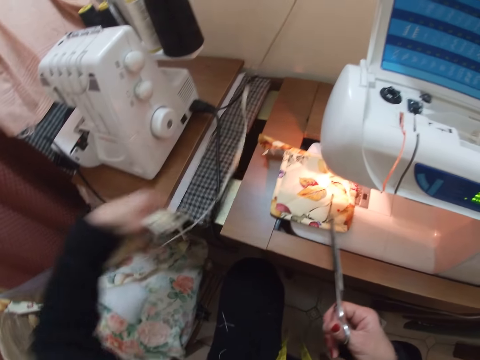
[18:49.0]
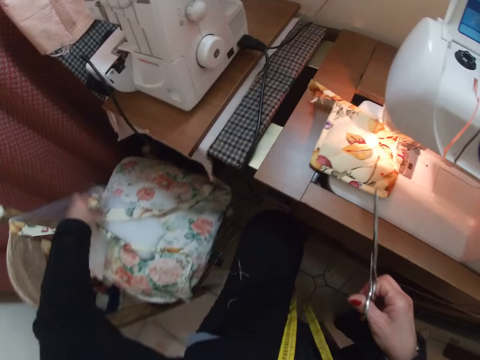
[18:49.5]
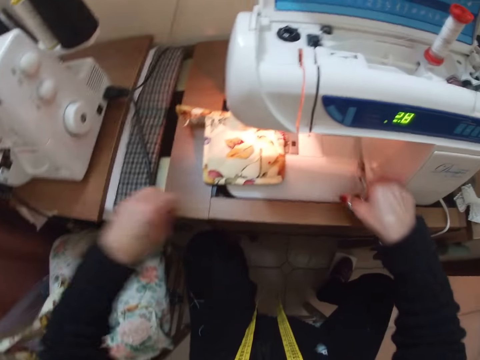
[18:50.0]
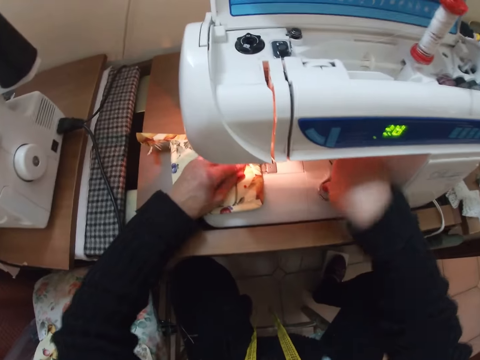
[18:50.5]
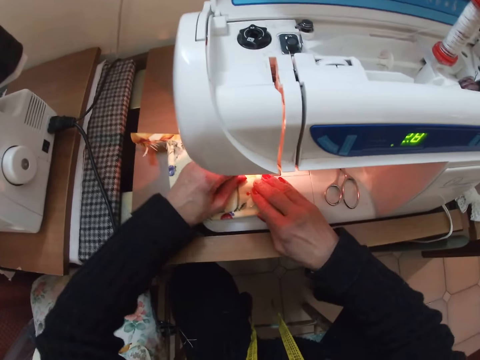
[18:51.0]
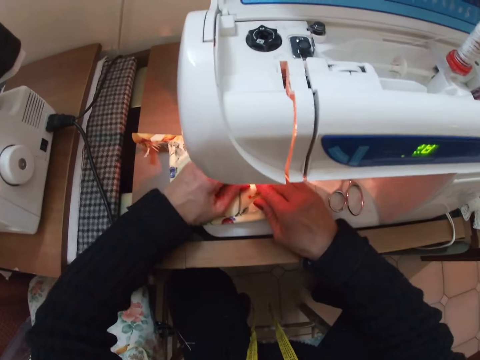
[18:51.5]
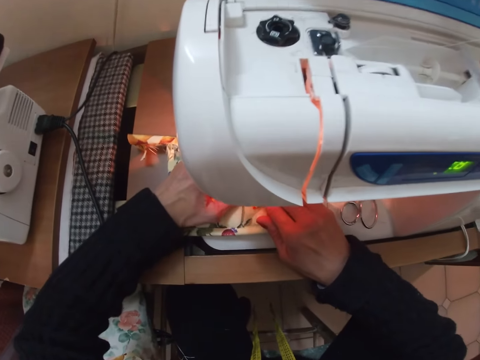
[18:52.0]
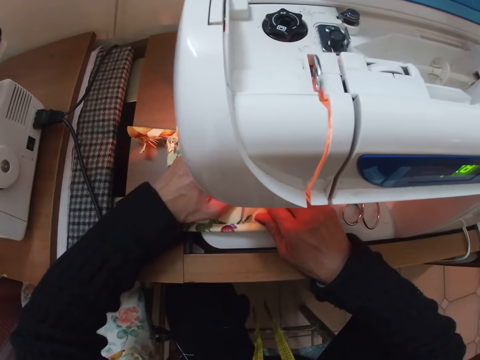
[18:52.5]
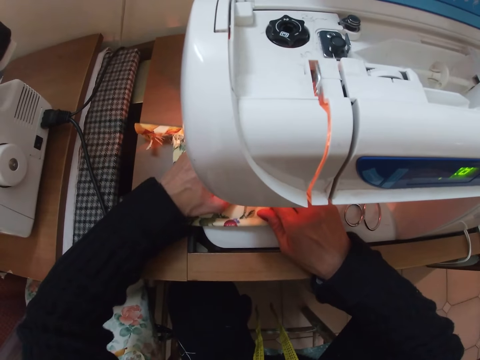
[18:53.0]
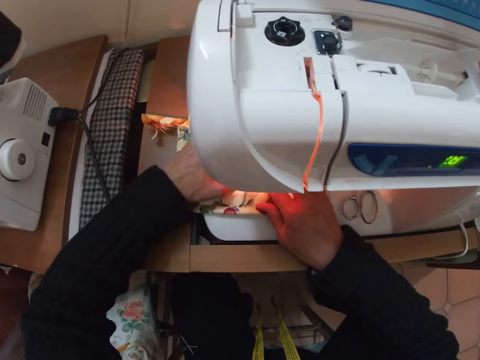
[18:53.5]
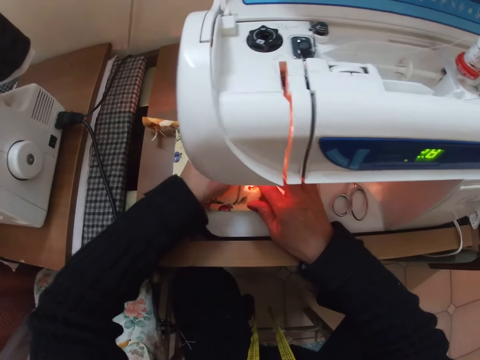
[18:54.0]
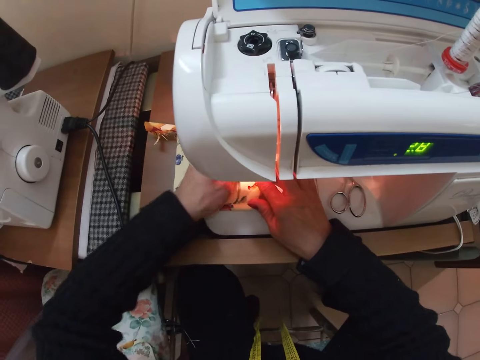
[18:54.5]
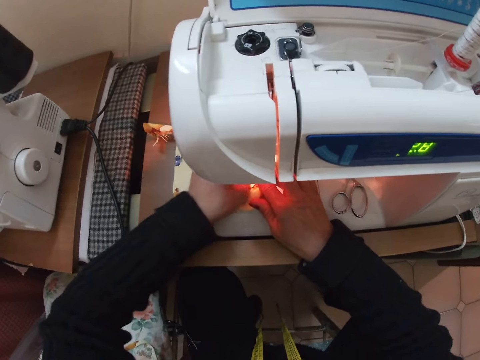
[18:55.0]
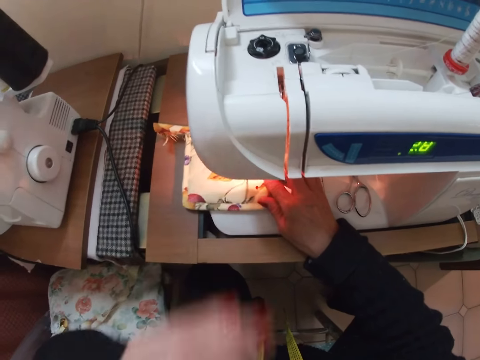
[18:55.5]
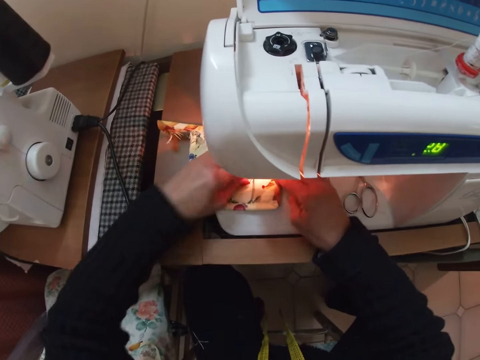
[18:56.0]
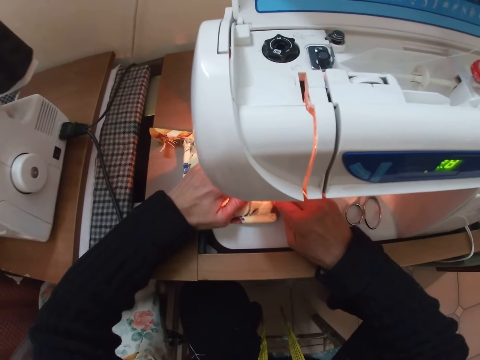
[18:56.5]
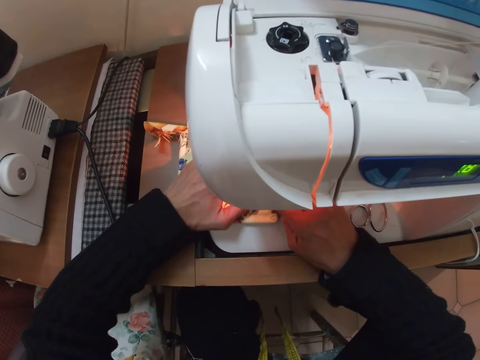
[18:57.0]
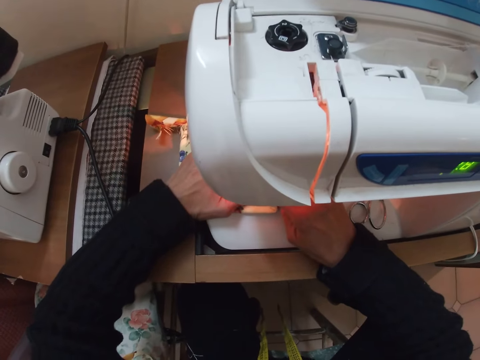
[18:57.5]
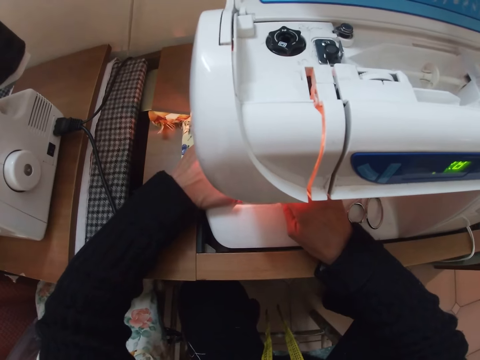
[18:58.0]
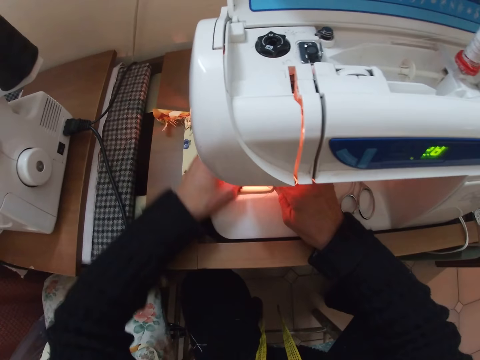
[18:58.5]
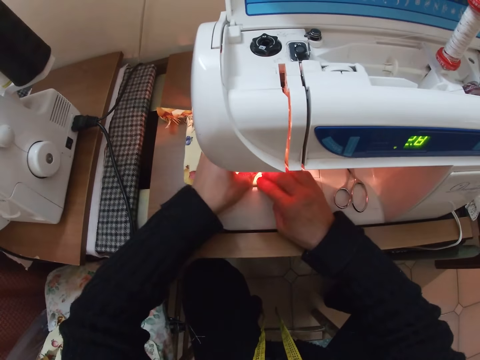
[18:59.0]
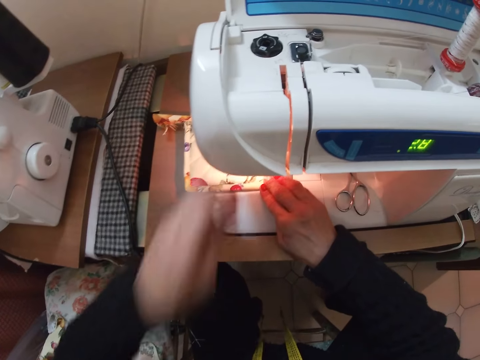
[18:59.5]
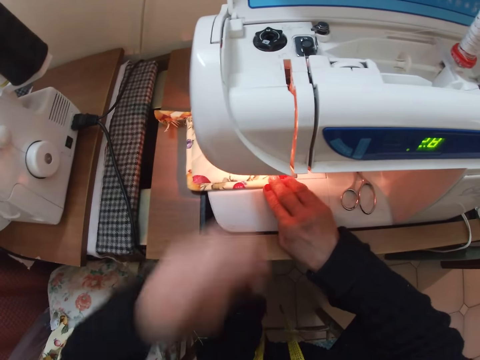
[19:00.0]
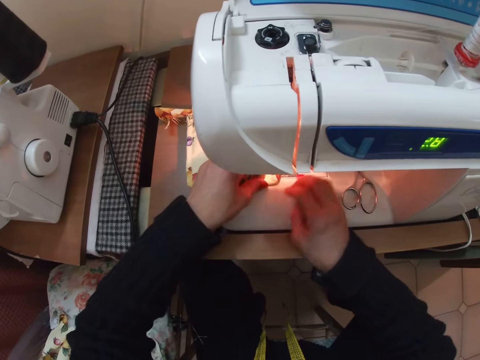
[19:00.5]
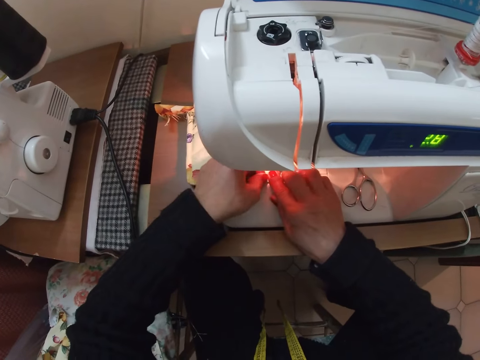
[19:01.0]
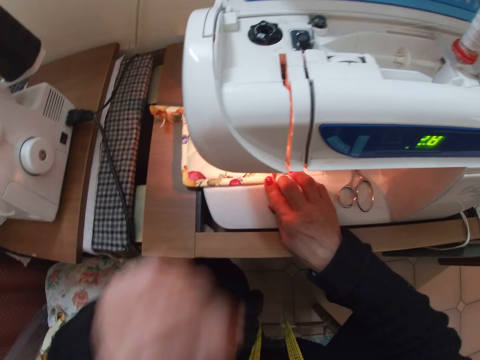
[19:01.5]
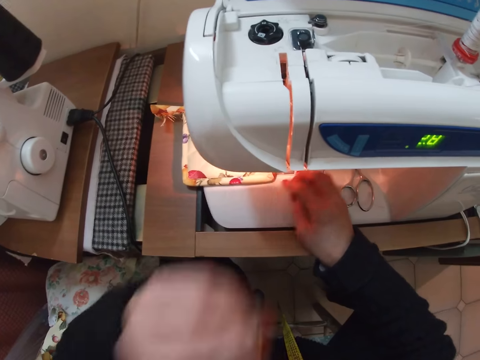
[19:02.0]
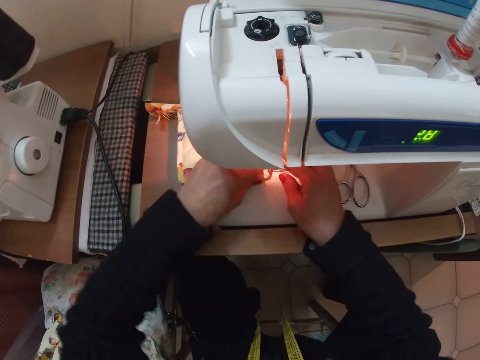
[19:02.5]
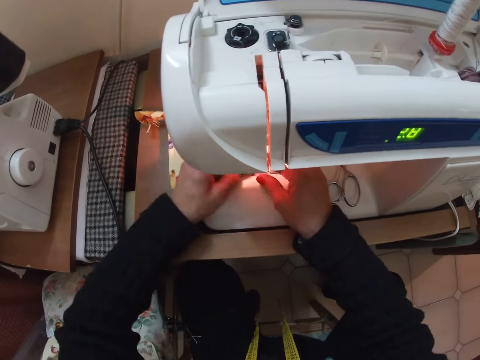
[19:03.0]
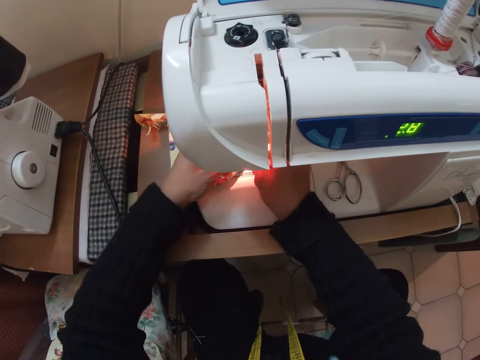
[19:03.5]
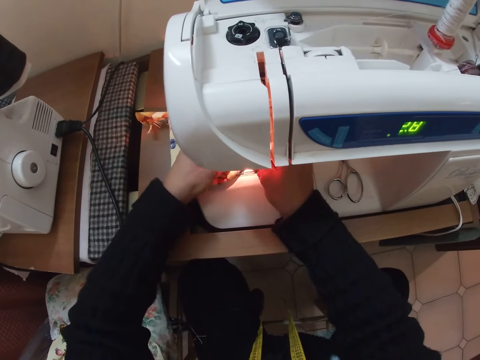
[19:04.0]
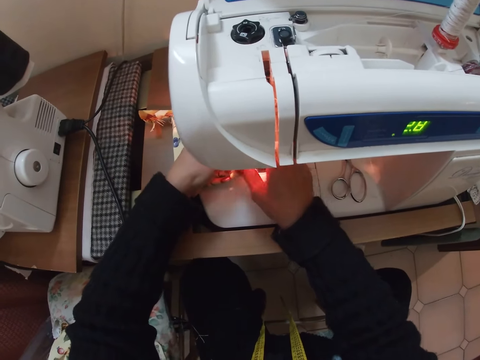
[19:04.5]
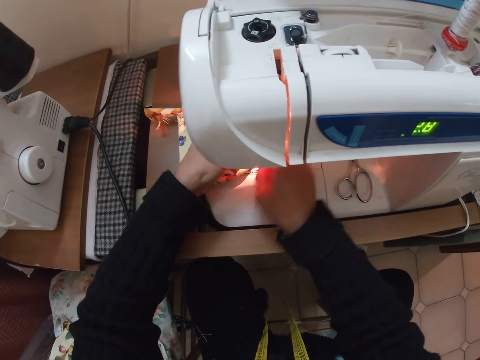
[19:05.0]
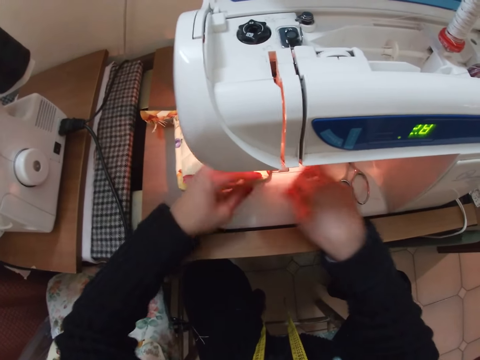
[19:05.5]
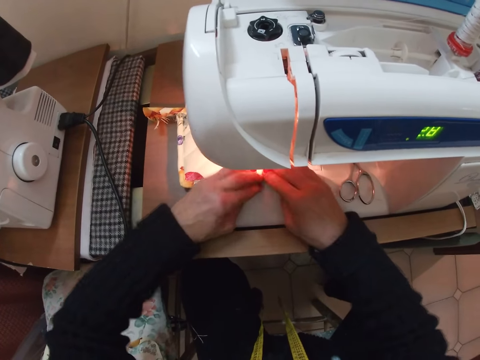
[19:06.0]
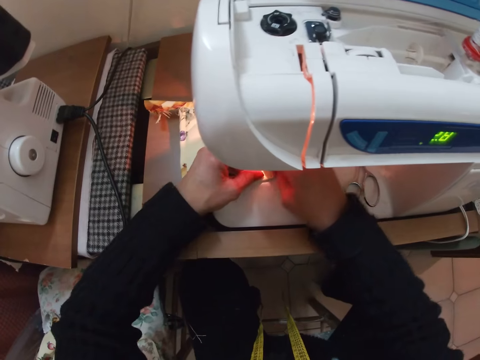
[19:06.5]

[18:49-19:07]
The camera wearer disposes of the cut out part of the cloth. She drops the scissors on the sewing machine. She adjusts the cloth with her hands. She prepares the piece of cloth for sewing. She sews the cloth with the sewing machine. She adjusts the cloth with her left hand. She puts the needle from the cloth to her body with her left hand. She removes a thread. She sews the cloth with the sewing machine. She puts the needle from the cloth to her body with her left hand. She removes a thread. She puts the needle from the cloth to her body with her left hand again. She adjusts the cloth with both hands. She lifts one side of the piece of cloth. She removes threads.

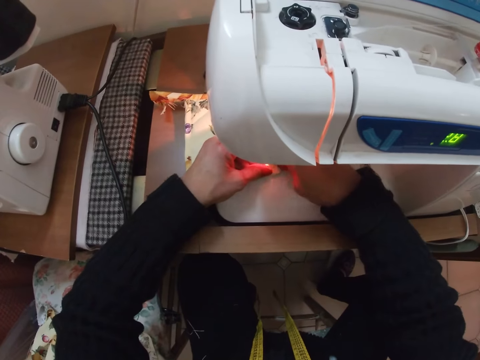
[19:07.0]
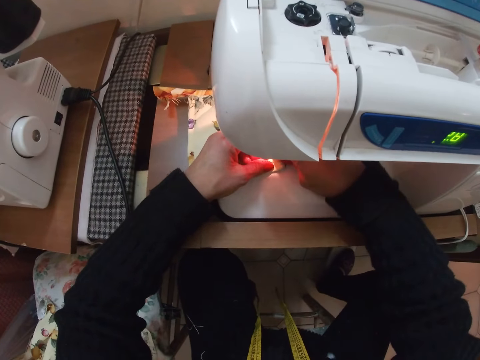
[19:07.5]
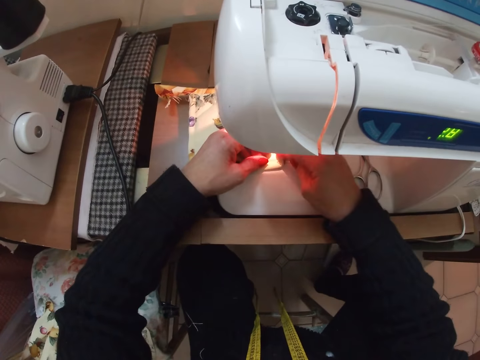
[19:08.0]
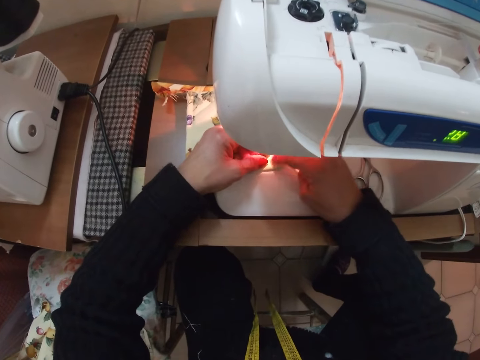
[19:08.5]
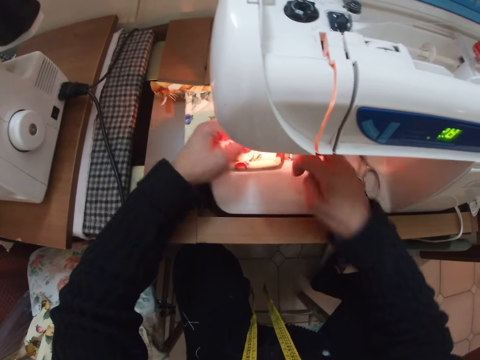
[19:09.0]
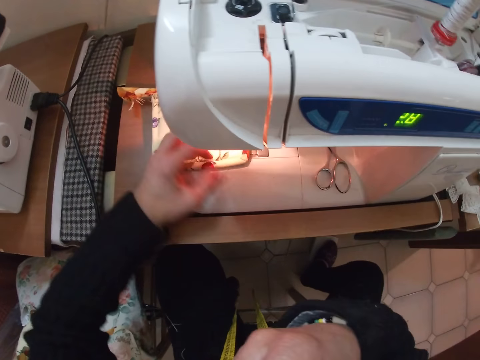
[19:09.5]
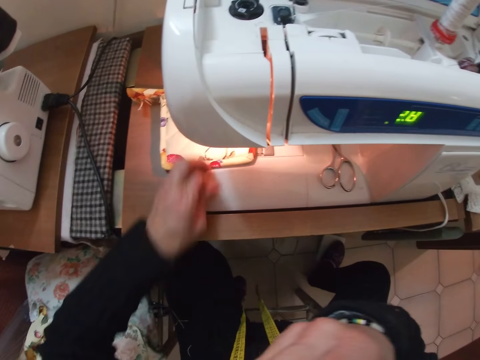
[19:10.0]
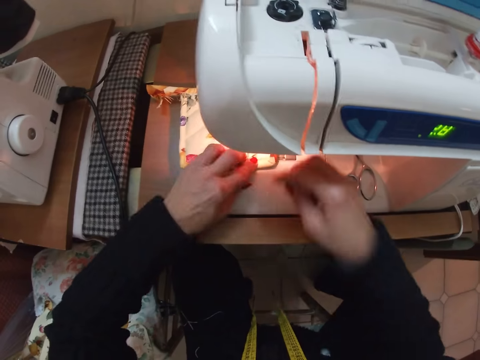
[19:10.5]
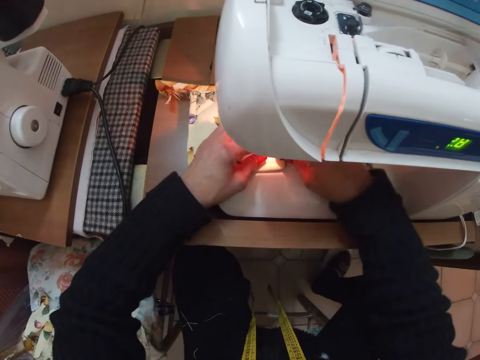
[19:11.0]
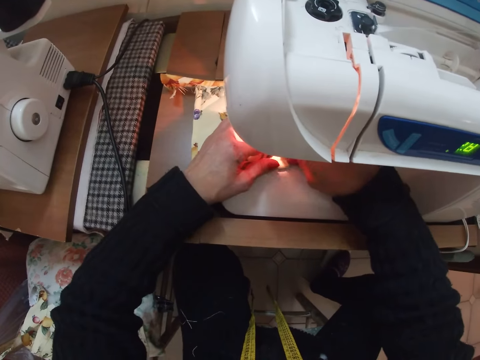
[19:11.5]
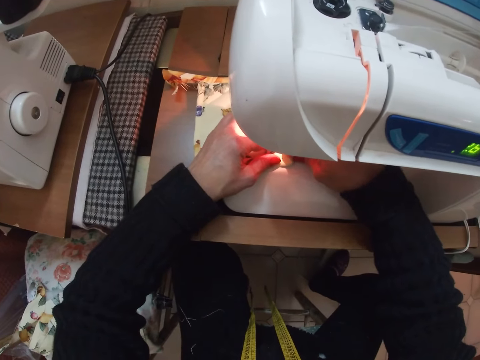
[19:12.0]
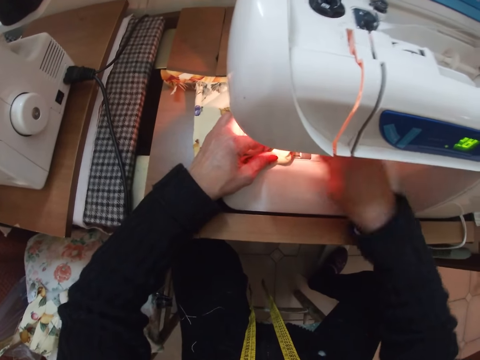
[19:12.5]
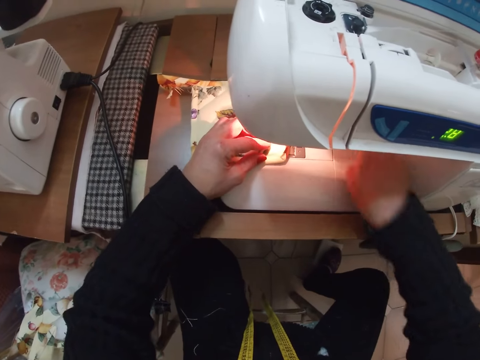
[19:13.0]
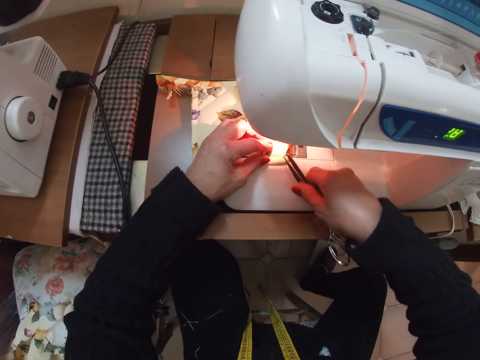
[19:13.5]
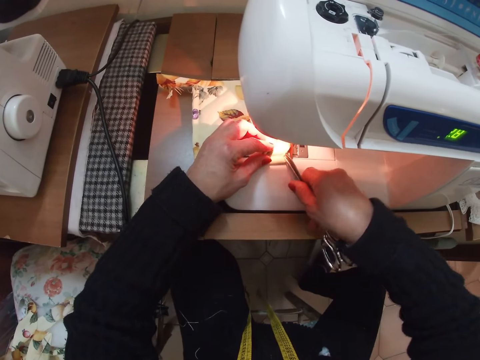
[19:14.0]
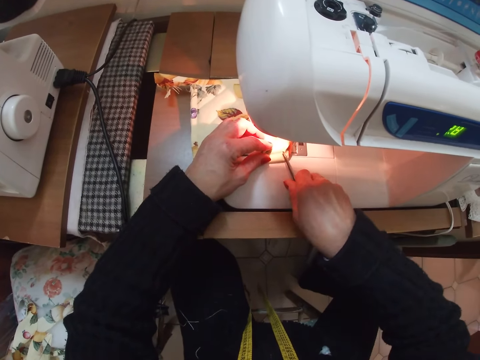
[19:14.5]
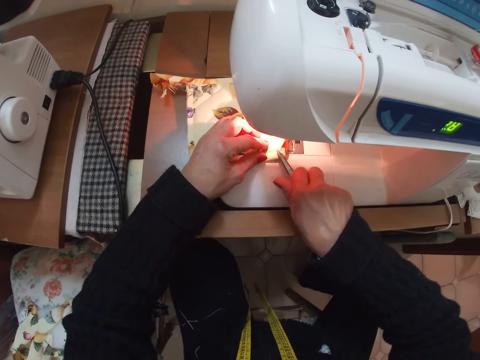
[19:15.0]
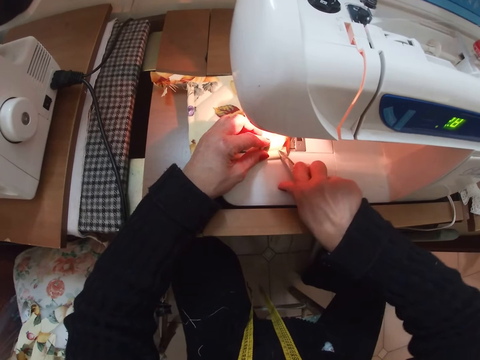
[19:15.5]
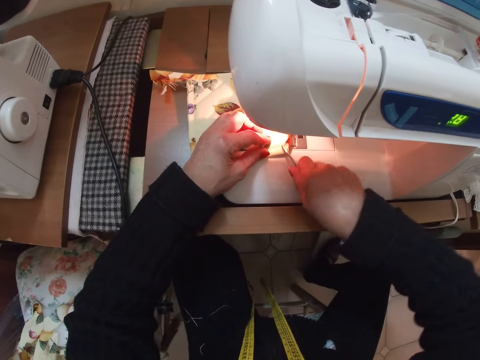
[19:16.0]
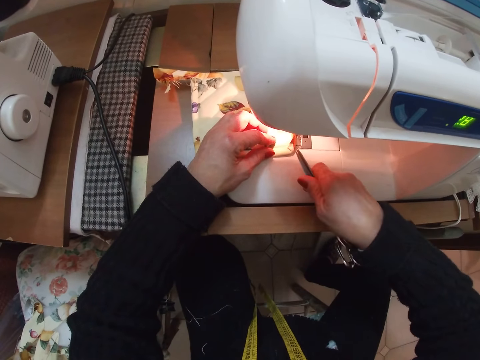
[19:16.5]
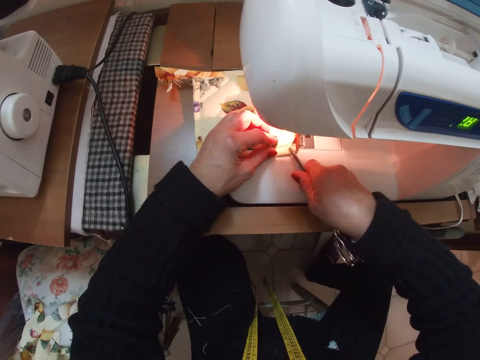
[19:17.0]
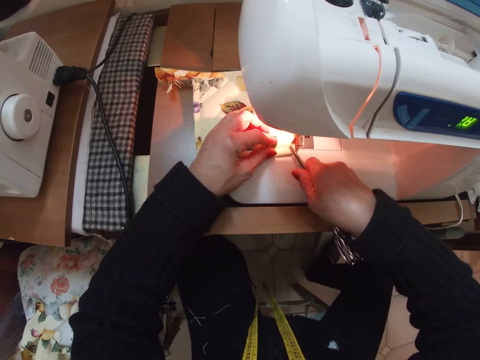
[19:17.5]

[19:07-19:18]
The camera wearer touches her body with her right hand. She adjusts the cloth with both hands. She picks up the scissors from the sewing machine. She adjusts the hem of the cloth with the scissors. She cuts threads.
